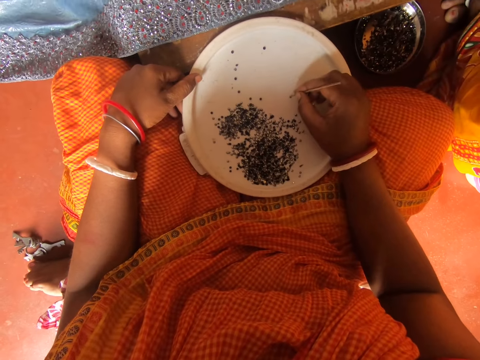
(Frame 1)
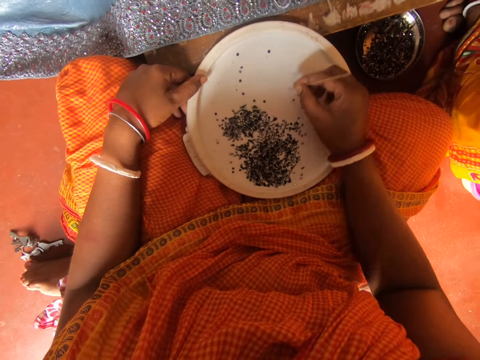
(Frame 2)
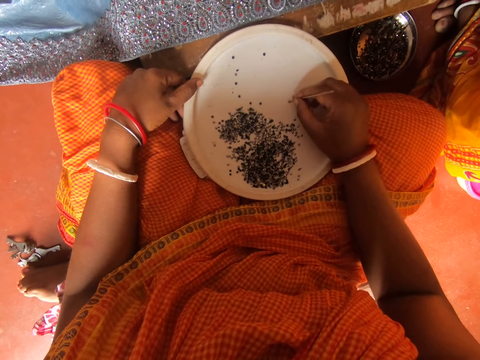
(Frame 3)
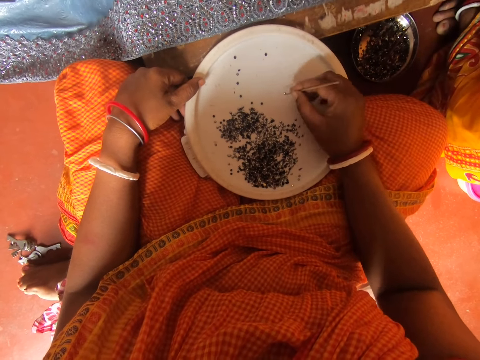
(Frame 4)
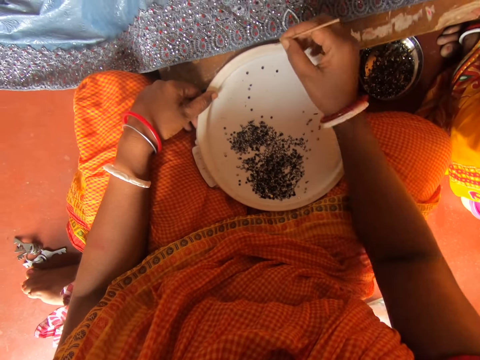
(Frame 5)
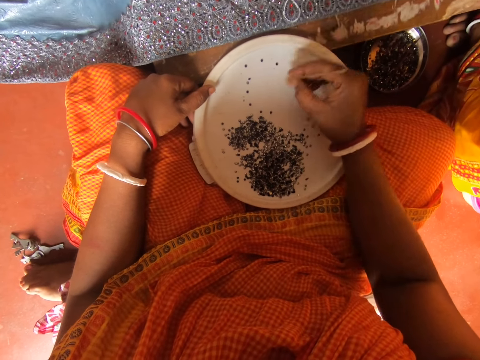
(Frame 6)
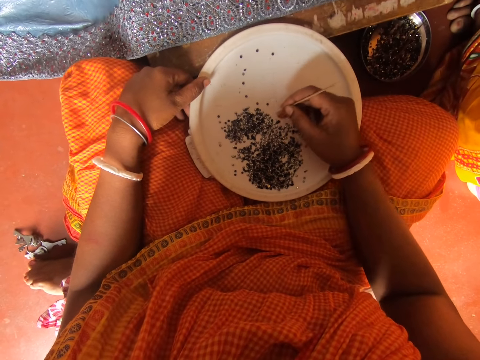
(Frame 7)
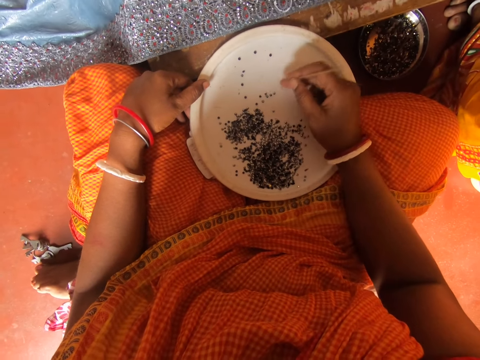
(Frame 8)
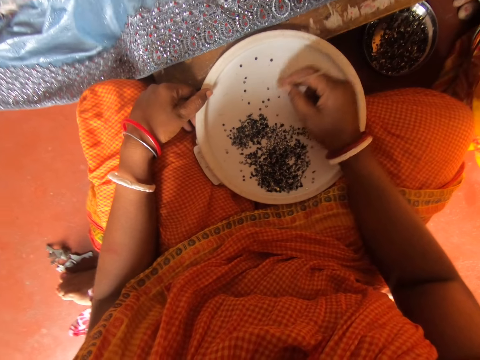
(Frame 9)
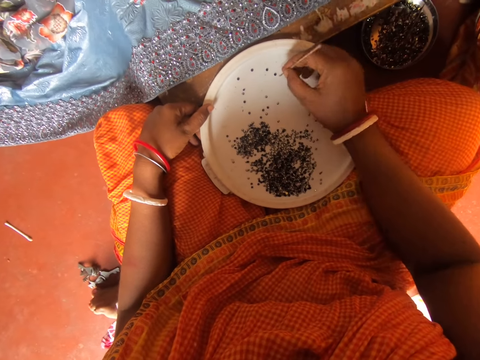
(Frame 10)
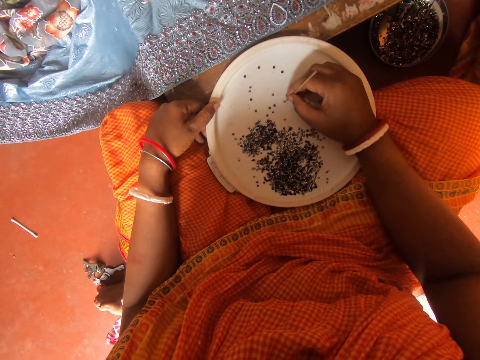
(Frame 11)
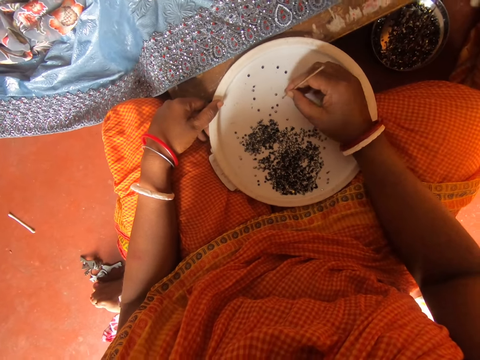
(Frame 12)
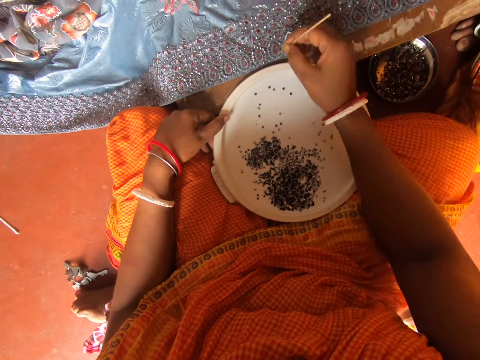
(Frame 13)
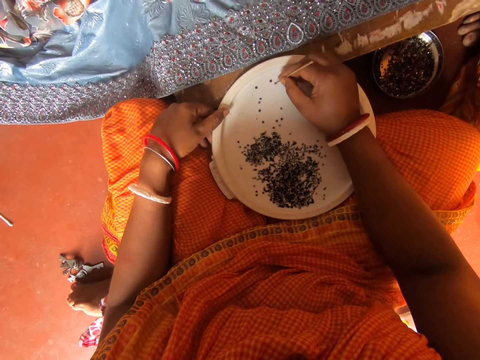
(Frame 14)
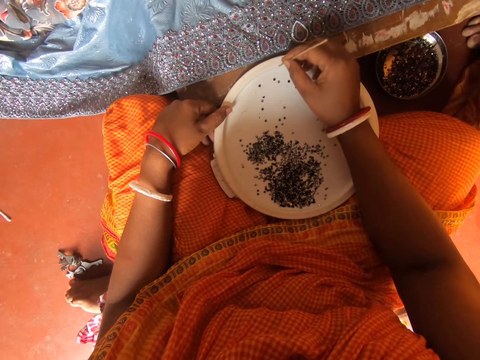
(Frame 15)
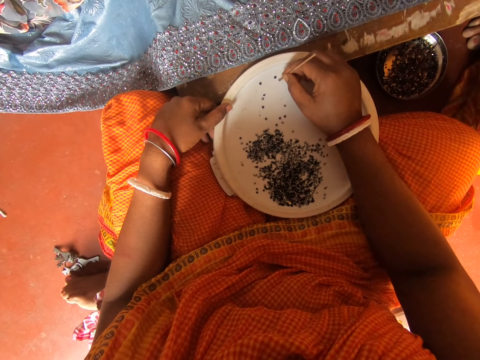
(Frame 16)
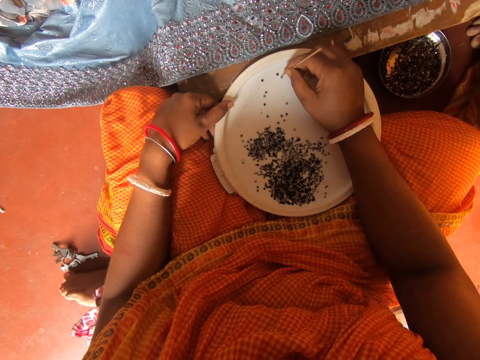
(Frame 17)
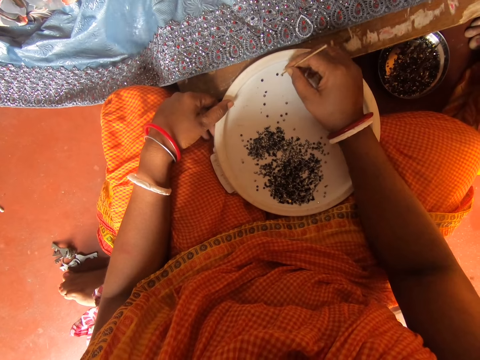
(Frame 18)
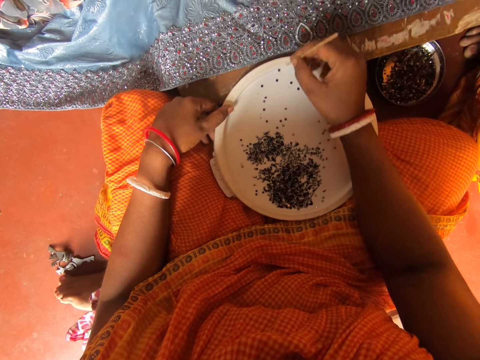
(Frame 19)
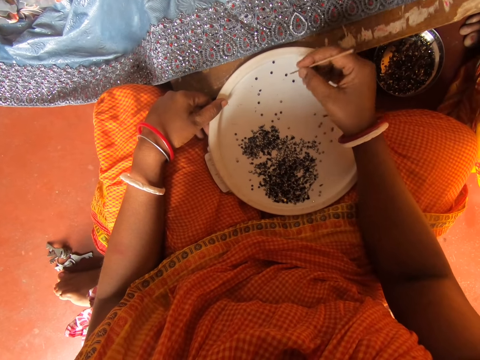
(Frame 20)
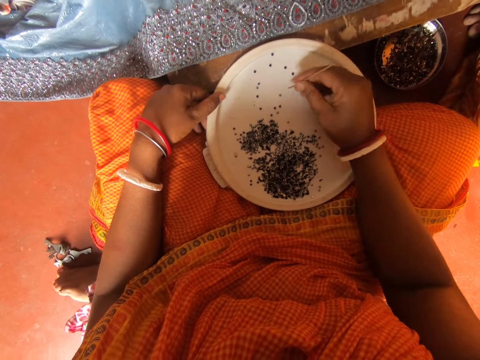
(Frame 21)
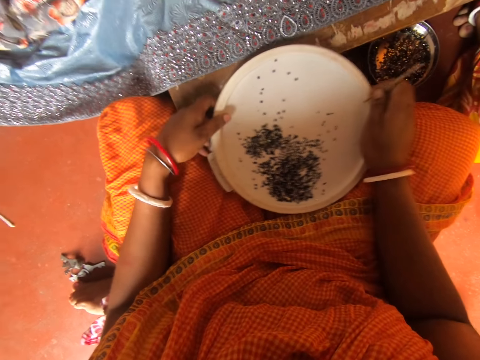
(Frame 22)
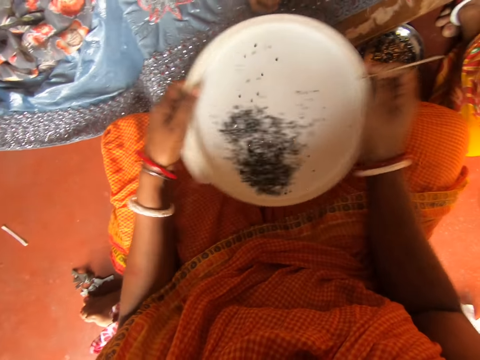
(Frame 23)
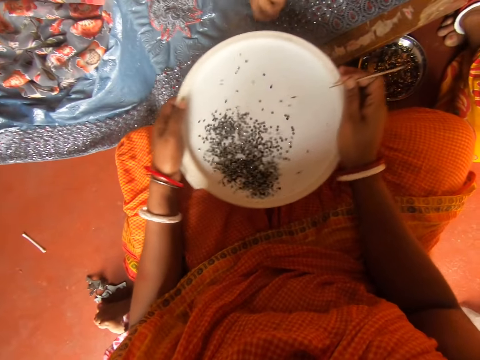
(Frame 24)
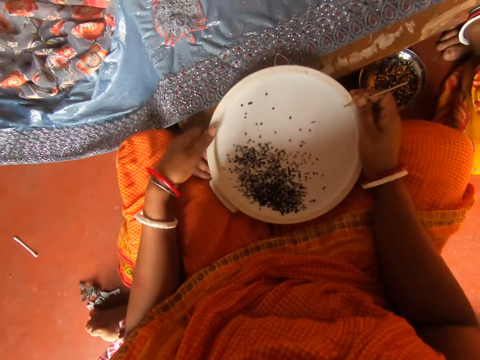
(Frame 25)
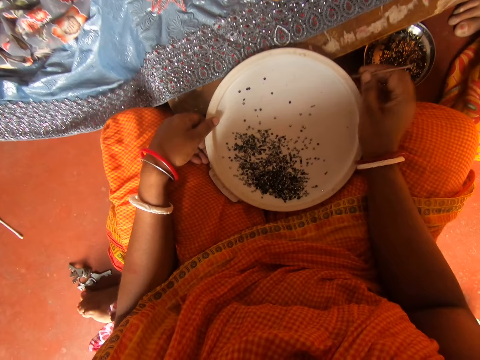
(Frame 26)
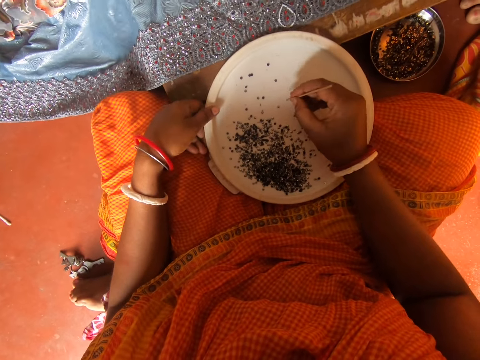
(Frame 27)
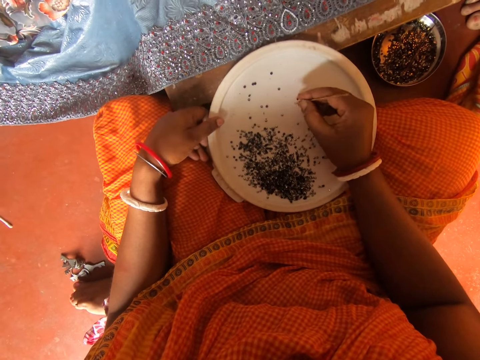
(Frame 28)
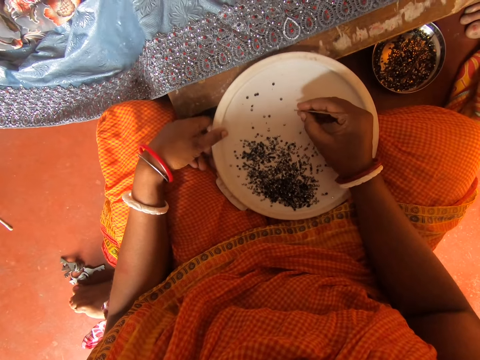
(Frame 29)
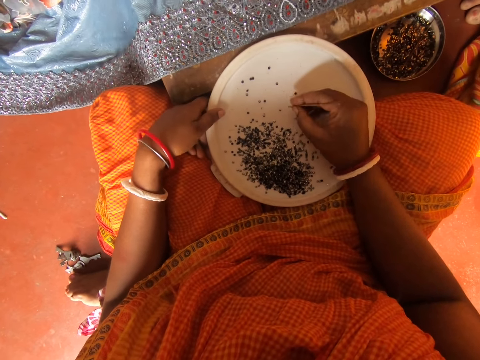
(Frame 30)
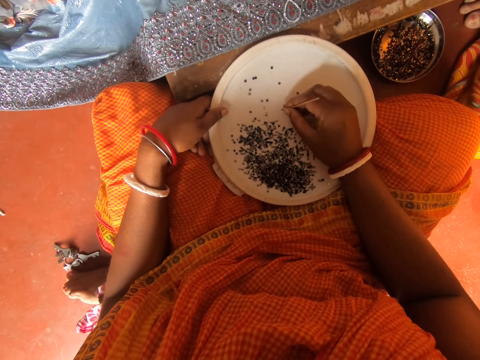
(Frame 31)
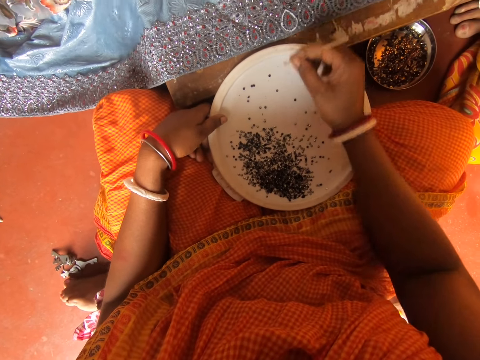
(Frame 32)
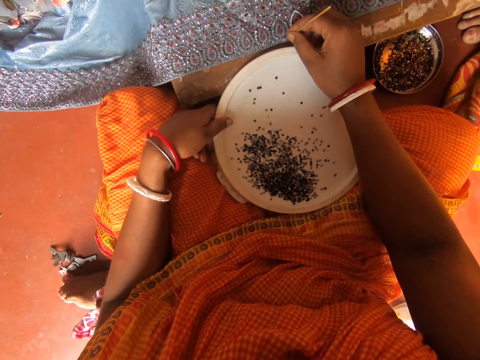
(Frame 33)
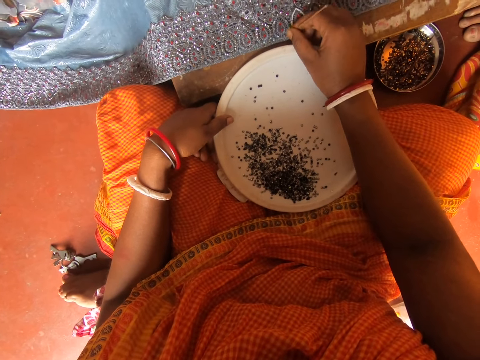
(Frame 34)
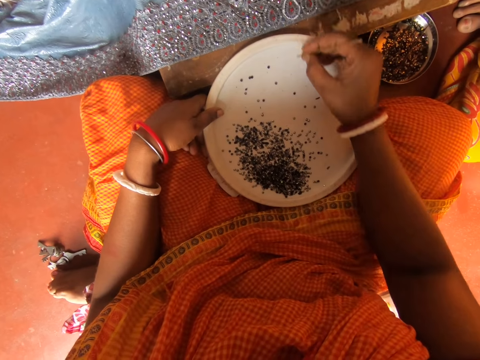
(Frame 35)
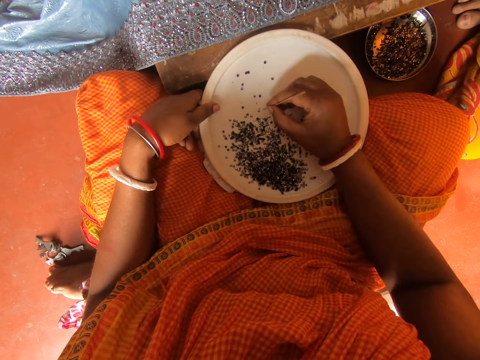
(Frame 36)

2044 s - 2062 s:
The camera wearer picks a bead with a stick from the plate. They move a hand, spread beads with a finger, and pick the bead with the stick. They adjust the stick. They hold a lid with both hands. They shake the lid. They place the lid on a board. They pick the bead with the stick from the plate. They stick the bead on a cloth.

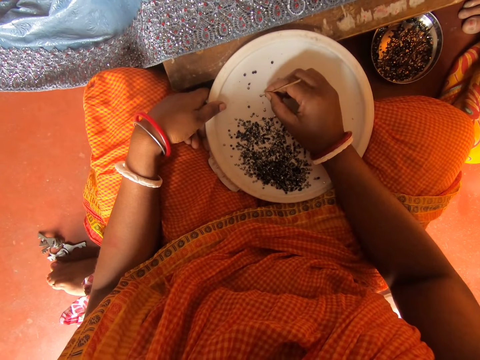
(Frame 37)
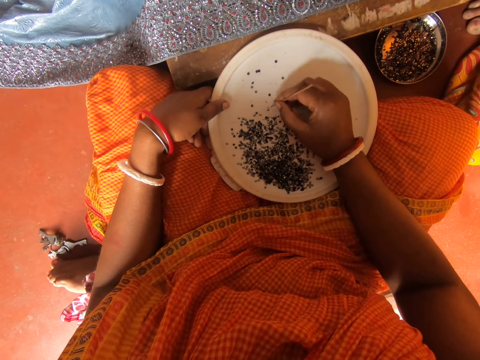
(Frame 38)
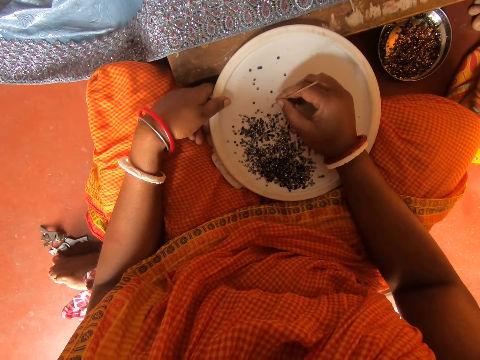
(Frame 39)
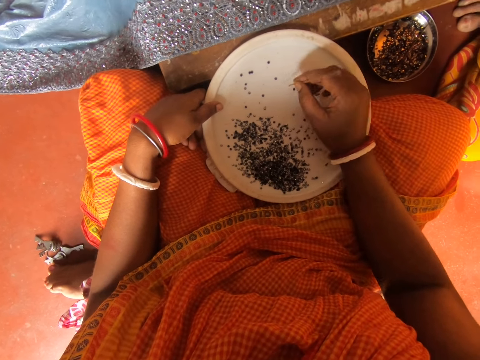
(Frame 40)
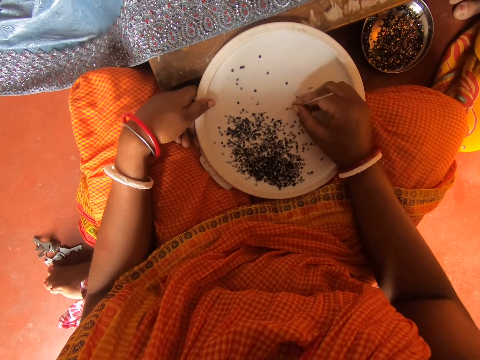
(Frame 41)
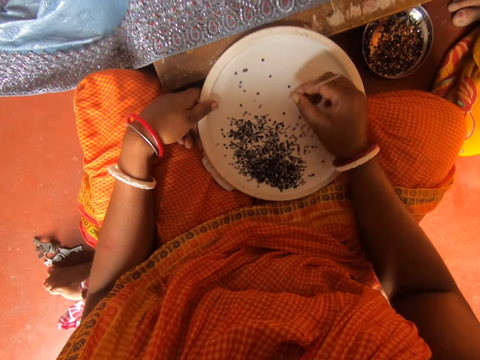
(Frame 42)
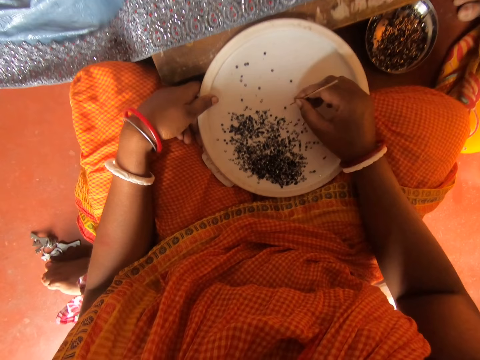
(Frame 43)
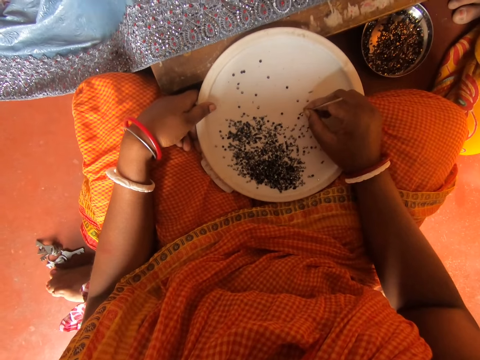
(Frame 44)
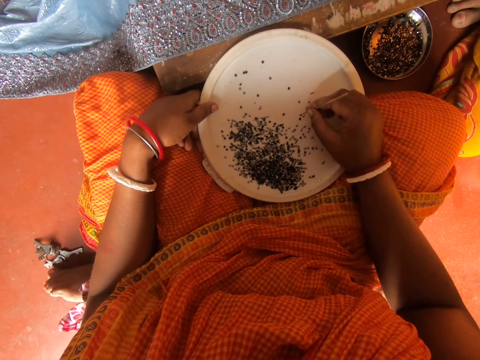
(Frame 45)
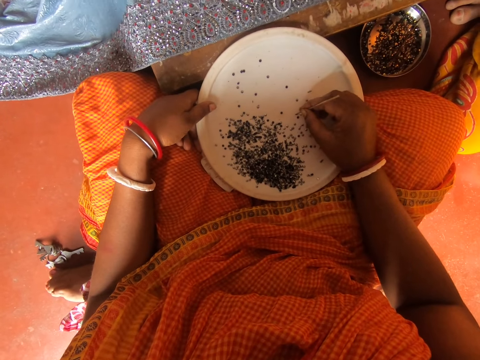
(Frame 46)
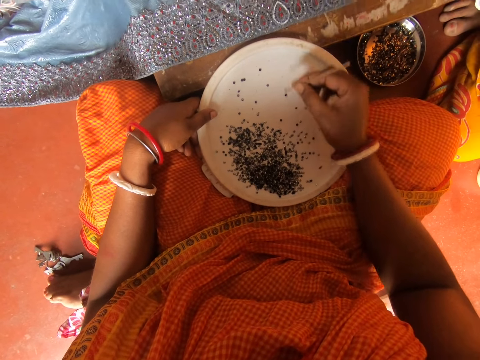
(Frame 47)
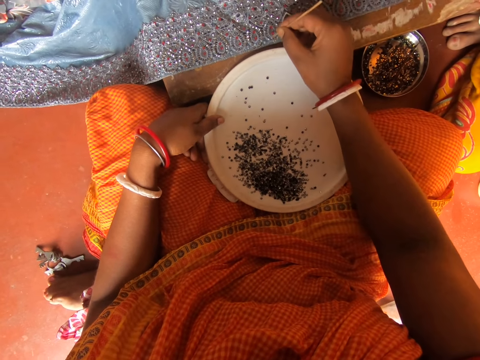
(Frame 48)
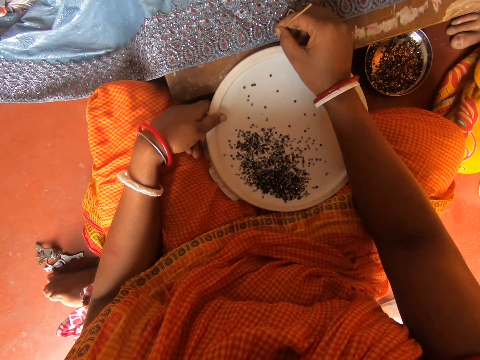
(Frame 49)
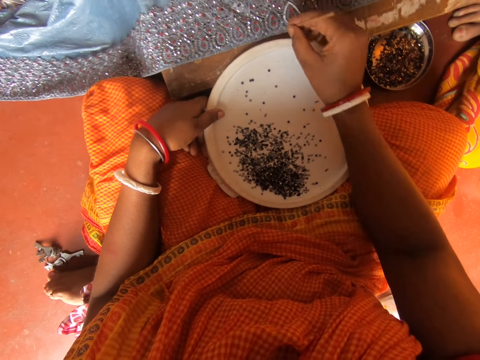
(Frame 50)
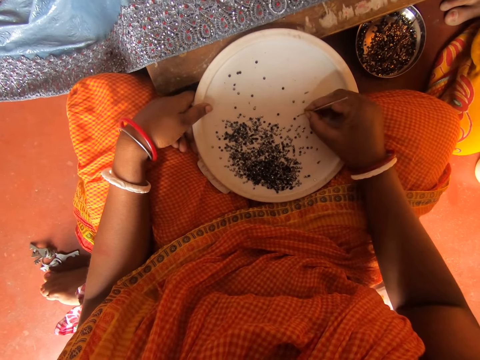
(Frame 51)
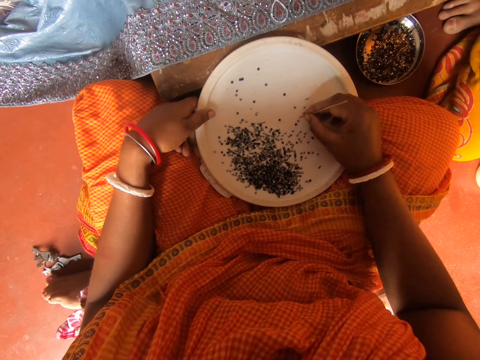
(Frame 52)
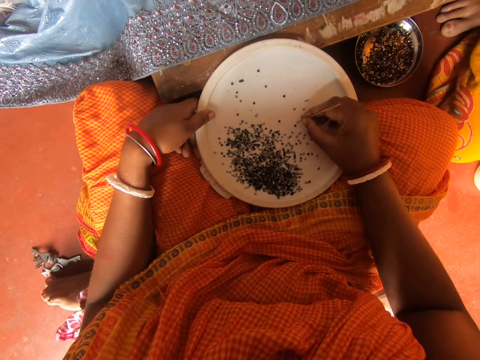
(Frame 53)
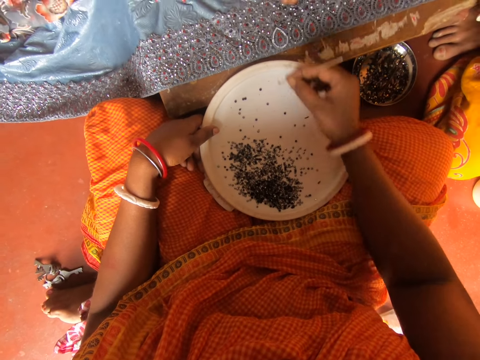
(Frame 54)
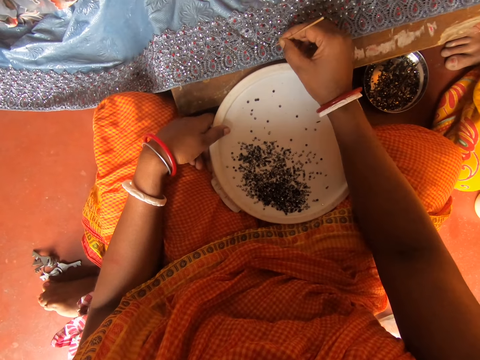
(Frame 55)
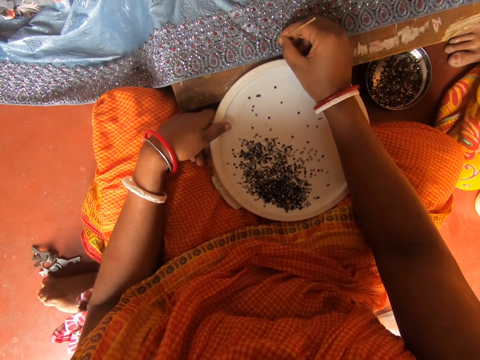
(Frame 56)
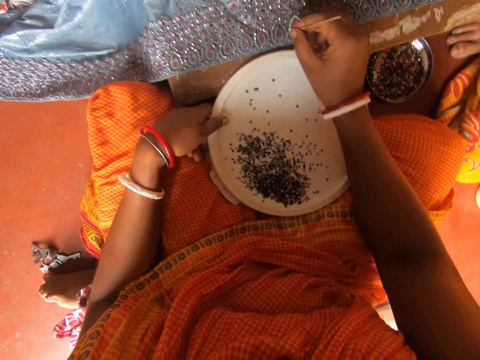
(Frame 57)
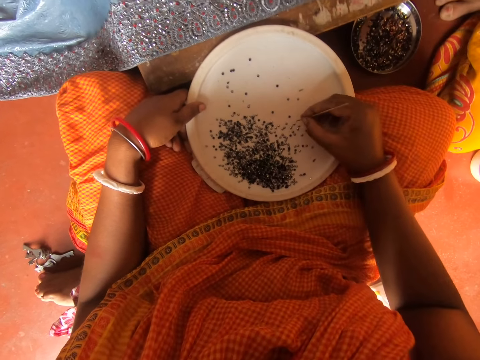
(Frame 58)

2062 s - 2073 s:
The camera wearer picks a bead with a stick from the plate. They stick the bead on a cloth. They pick the bead with the stick from the plate. They stick the bead on the cloth.
